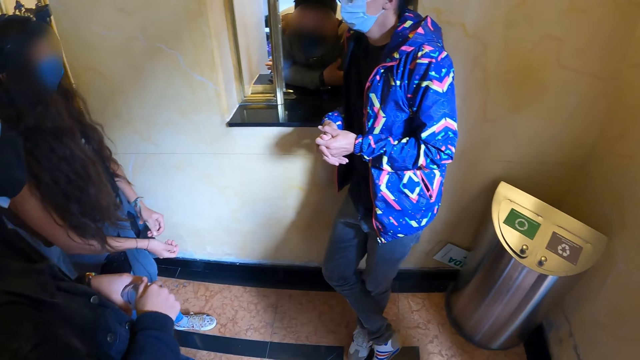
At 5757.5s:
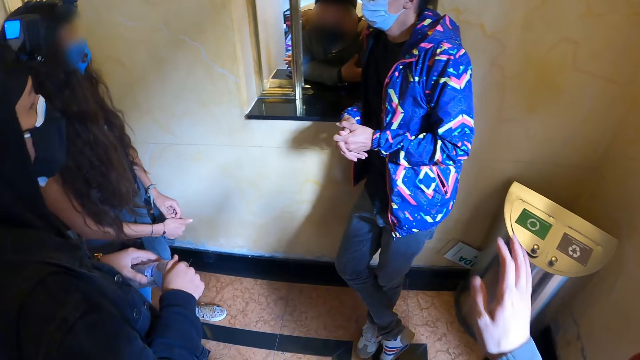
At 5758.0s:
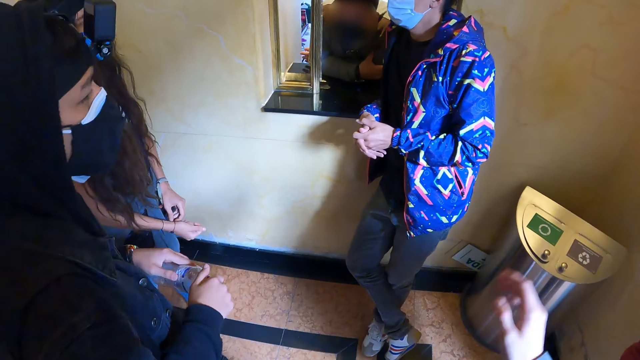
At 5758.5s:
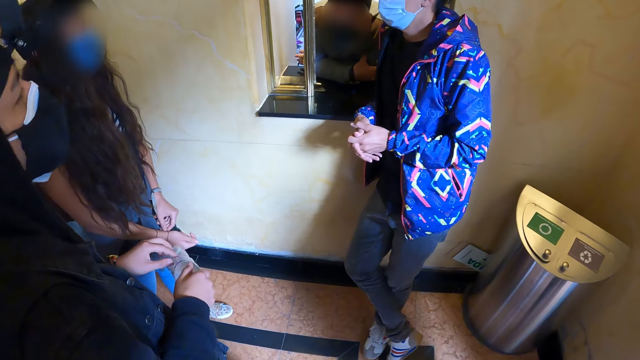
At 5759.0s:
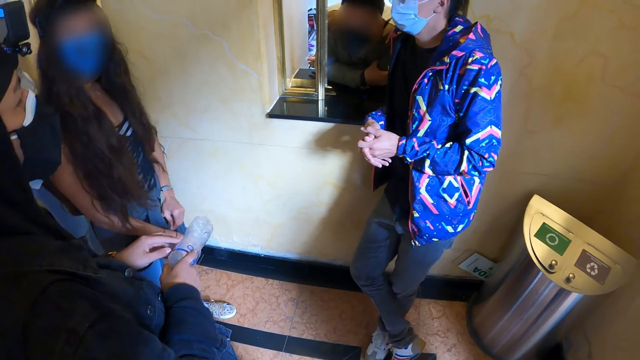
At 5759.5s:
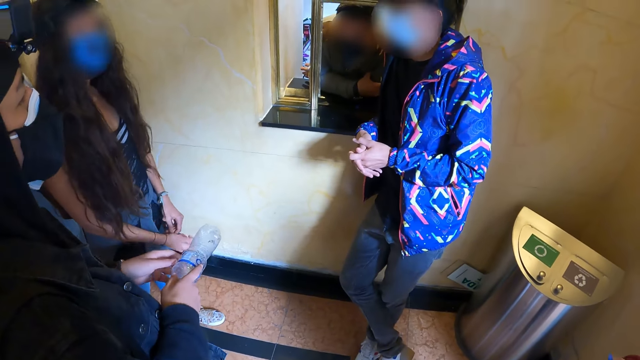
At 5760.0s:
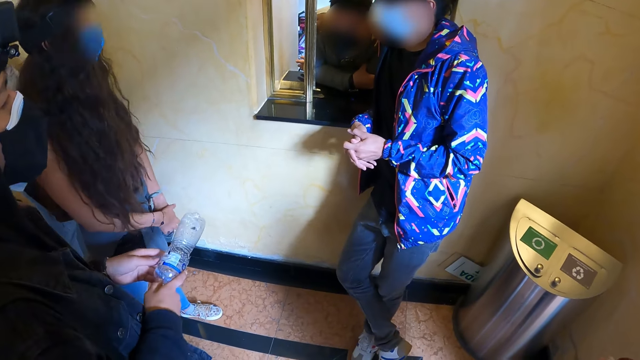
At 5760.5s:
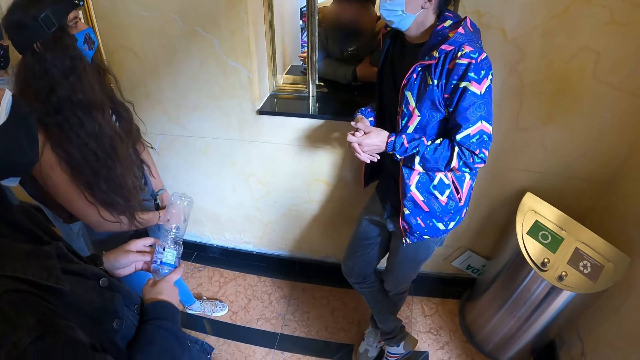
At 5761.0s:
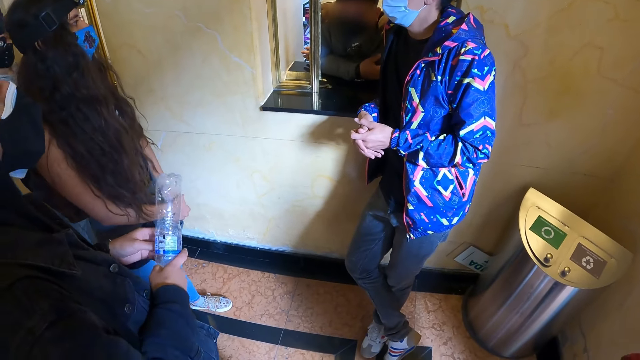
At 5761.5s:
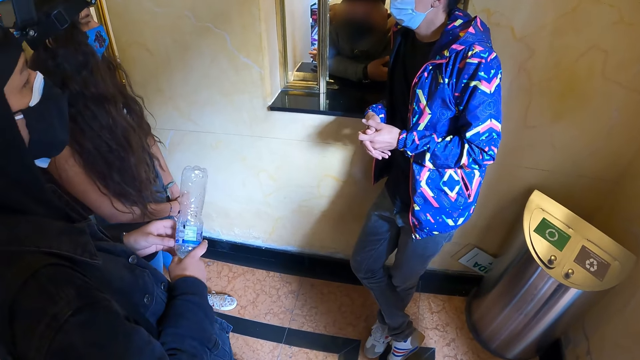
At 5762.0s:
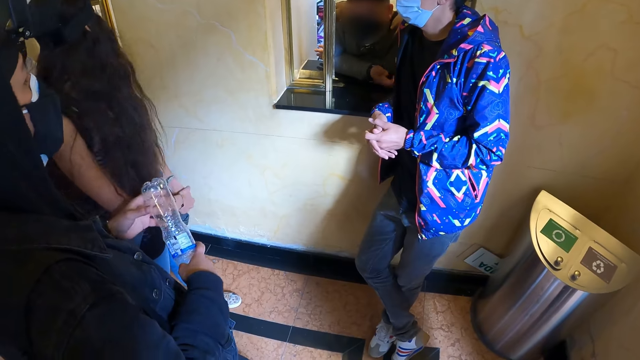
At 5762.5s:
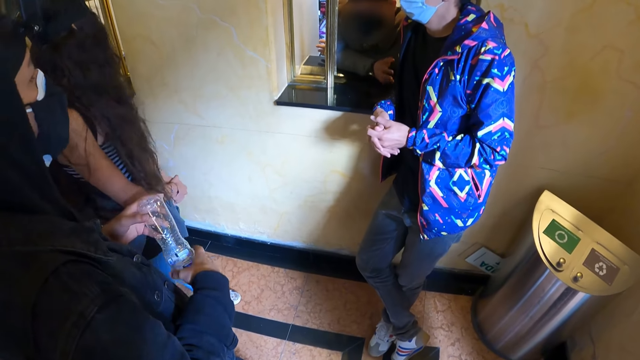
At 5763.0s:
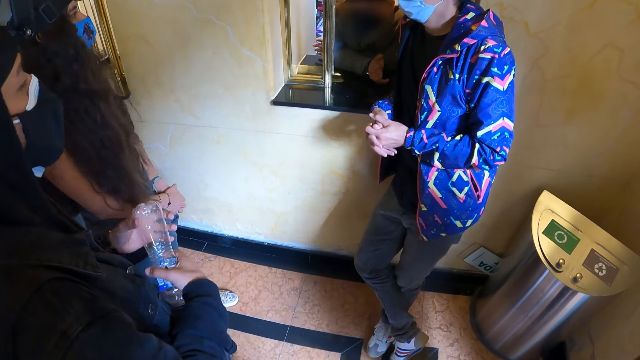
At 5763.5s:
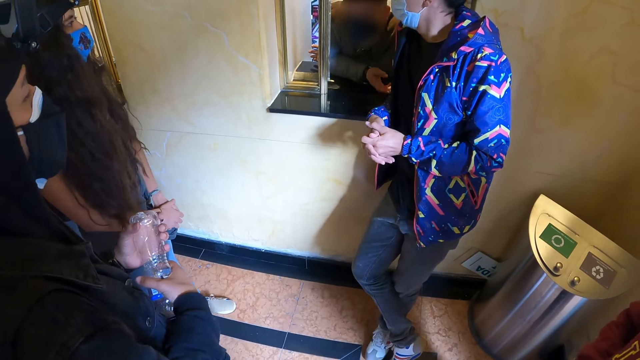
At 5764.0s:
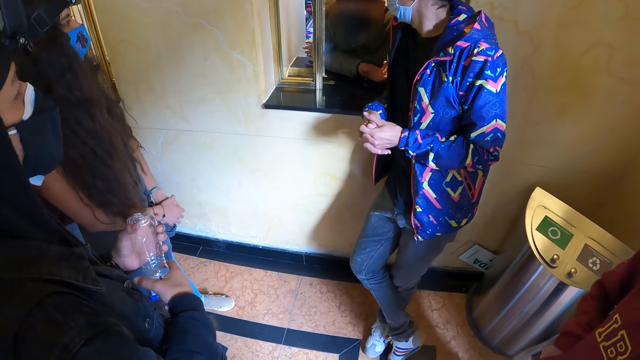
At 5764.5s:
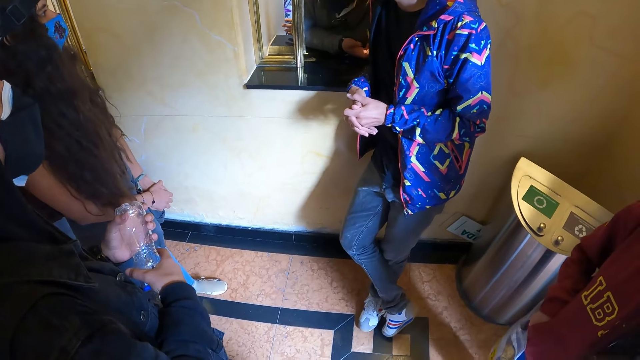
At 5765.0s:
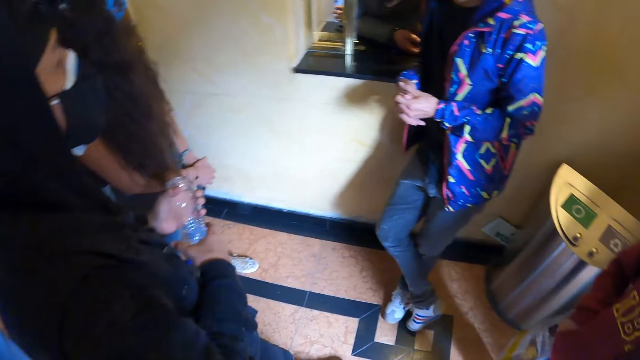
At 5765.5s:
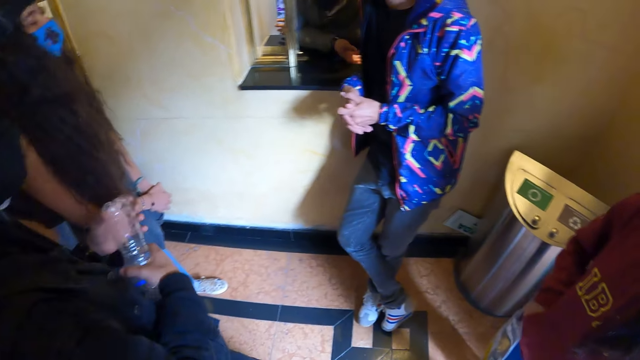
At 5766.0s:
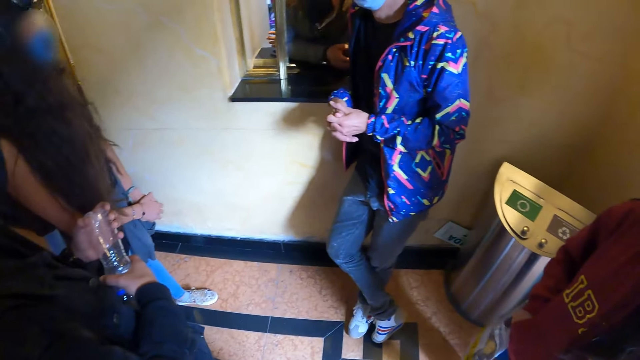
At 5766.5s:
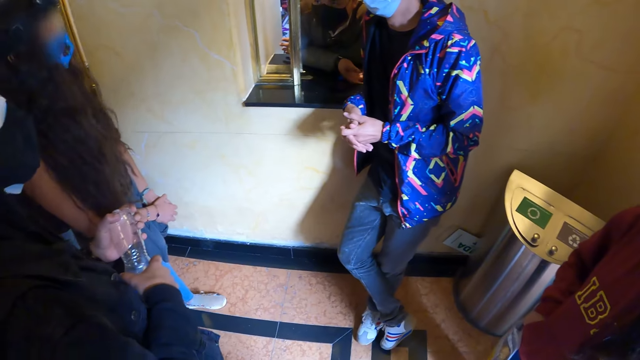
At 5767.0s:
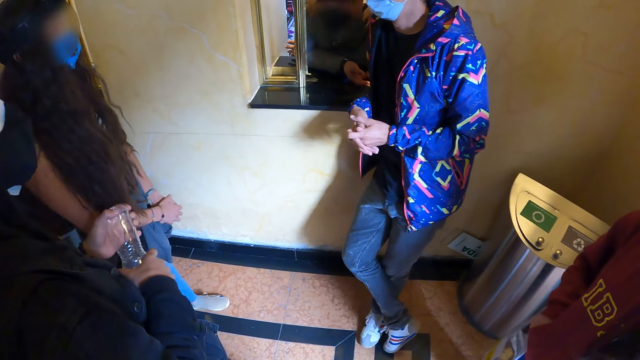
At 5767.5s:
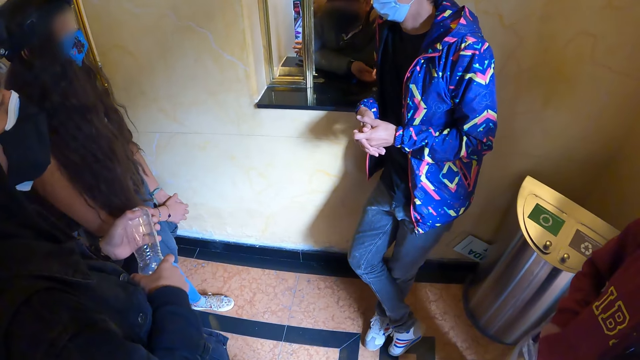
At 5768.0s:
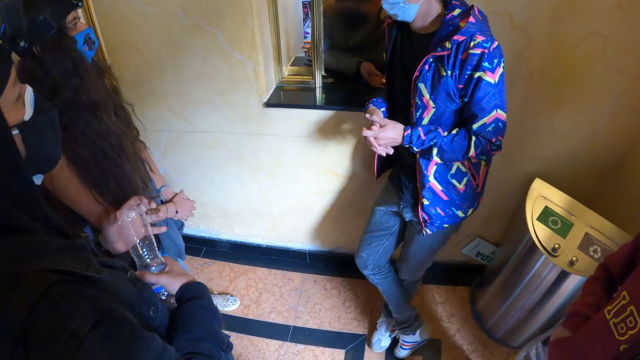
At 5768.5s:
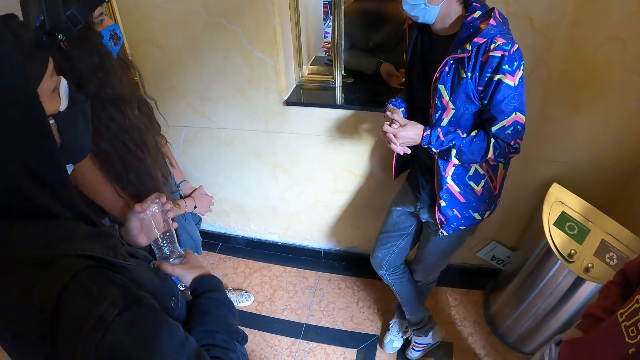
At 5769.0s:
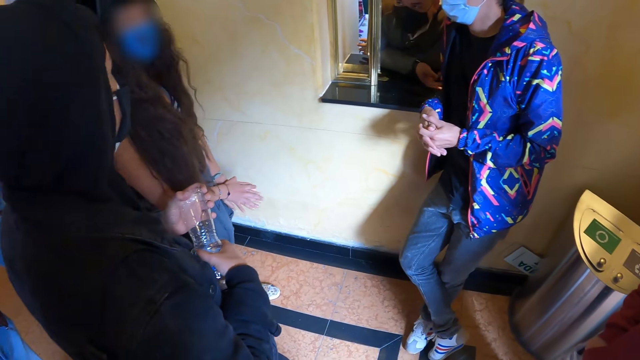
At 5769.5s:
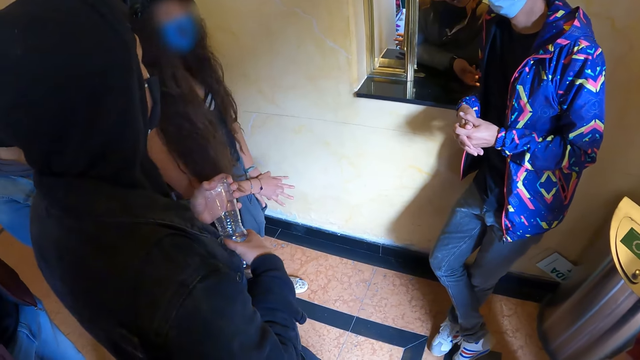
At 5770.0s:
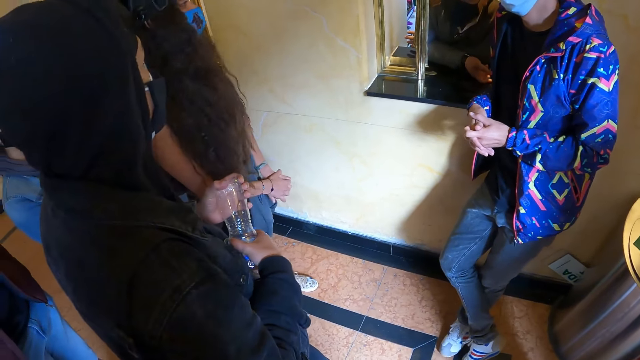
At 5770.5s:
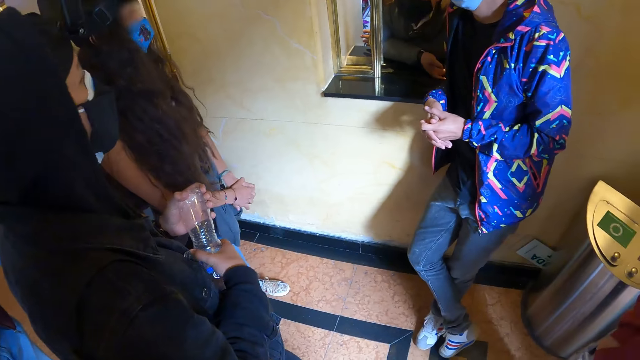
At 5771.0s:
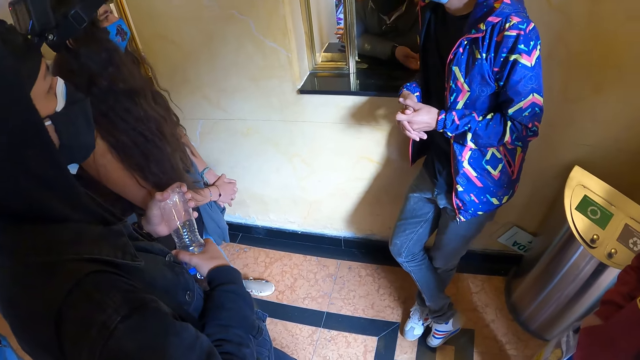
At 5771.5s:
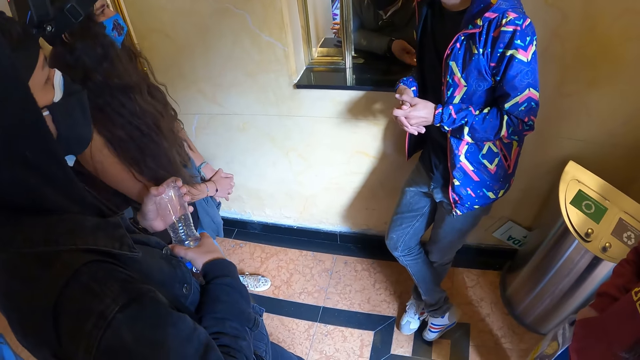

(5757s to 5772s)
The camera wearer waves his right hand. A person interacts with other people. The person taps on the counter with fingers. The camera wearer looks around.

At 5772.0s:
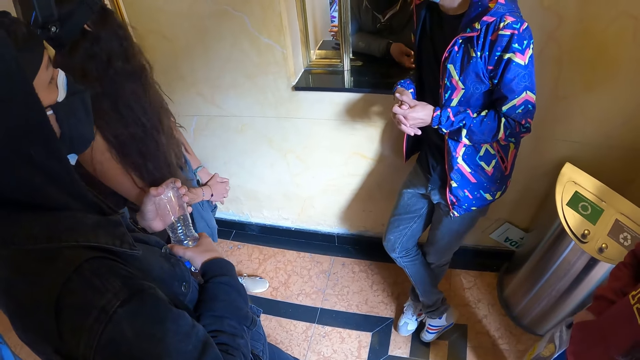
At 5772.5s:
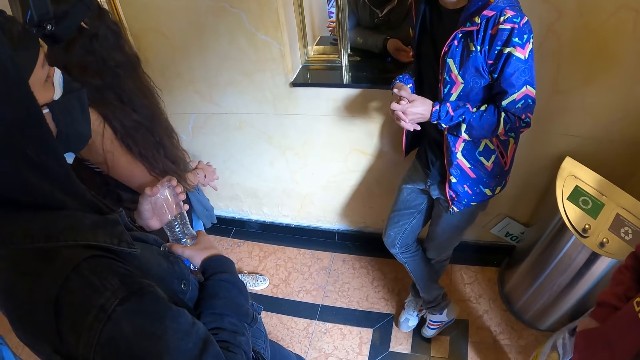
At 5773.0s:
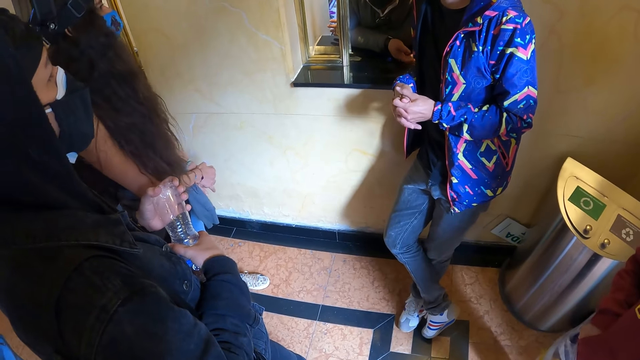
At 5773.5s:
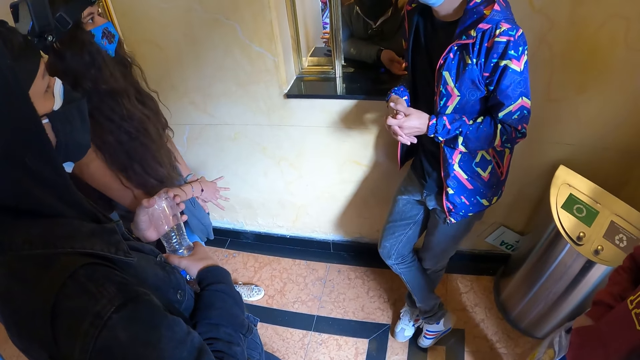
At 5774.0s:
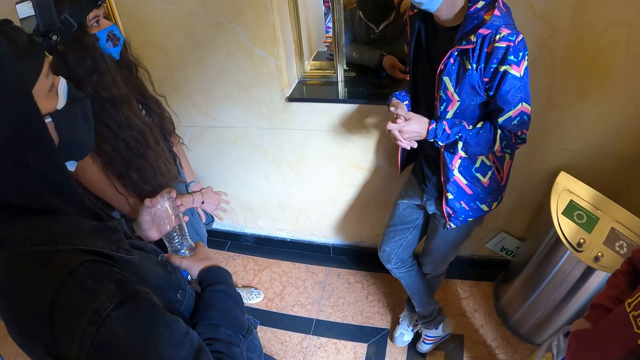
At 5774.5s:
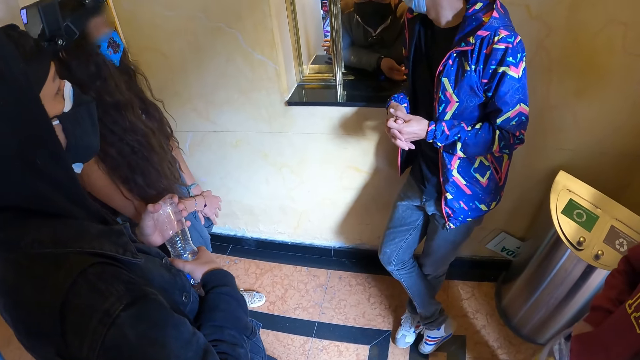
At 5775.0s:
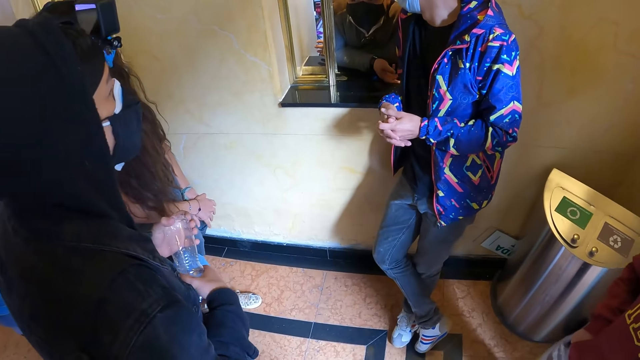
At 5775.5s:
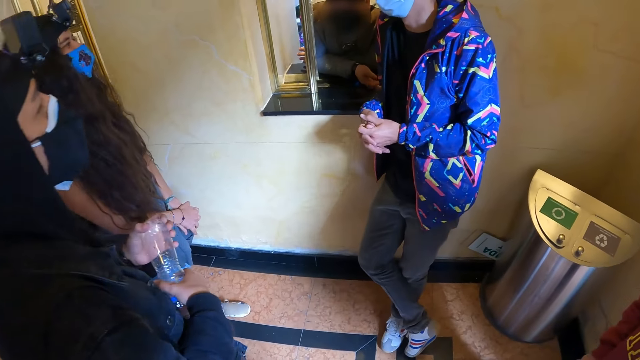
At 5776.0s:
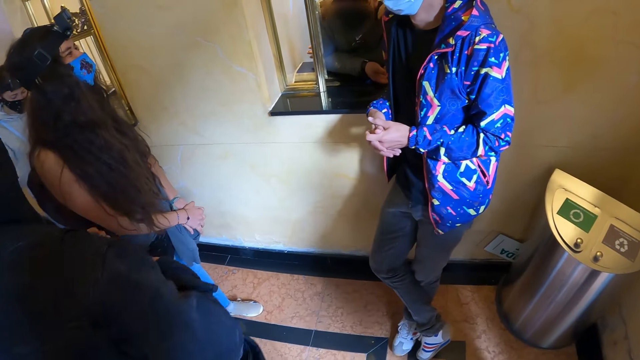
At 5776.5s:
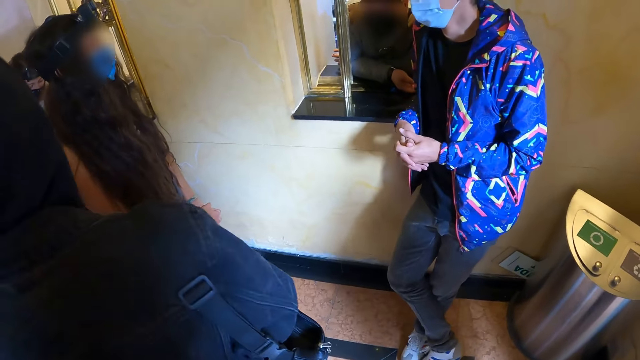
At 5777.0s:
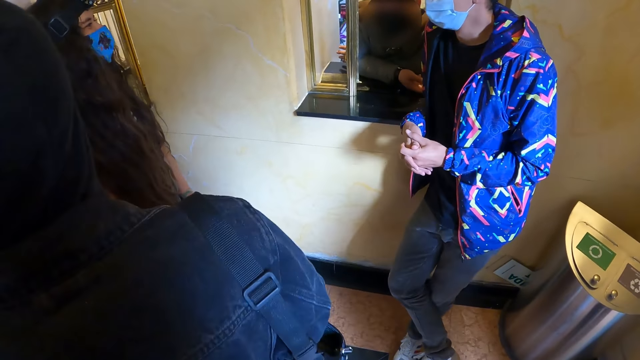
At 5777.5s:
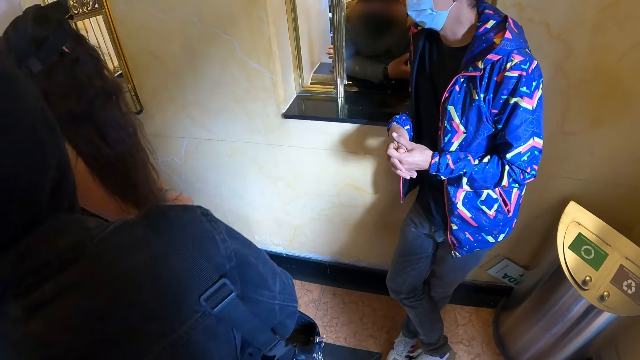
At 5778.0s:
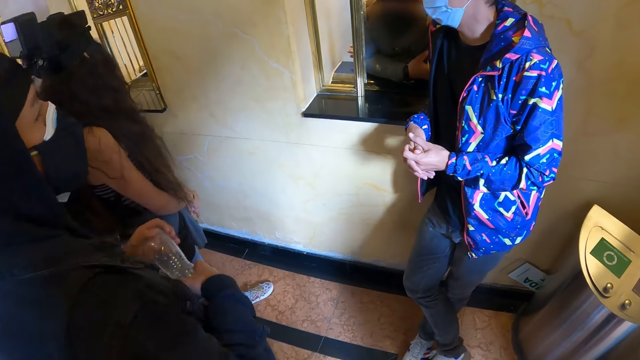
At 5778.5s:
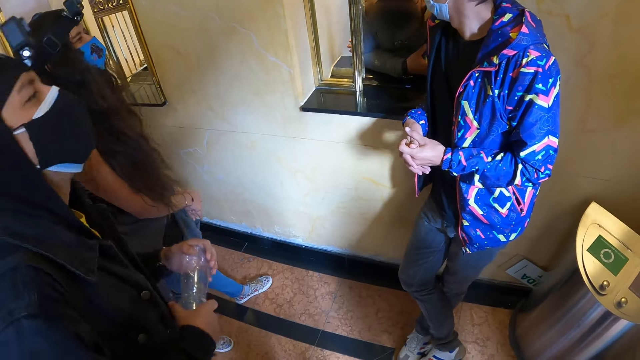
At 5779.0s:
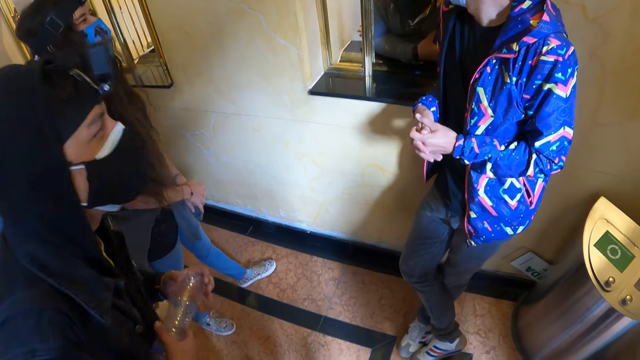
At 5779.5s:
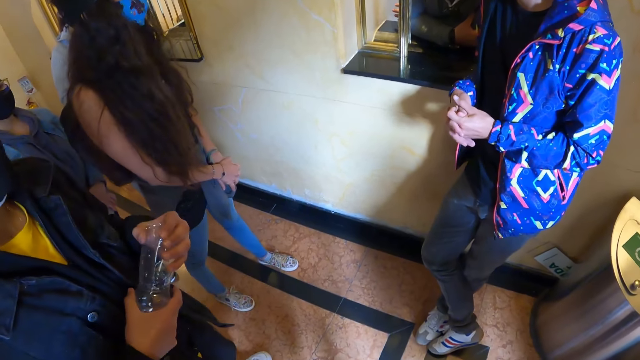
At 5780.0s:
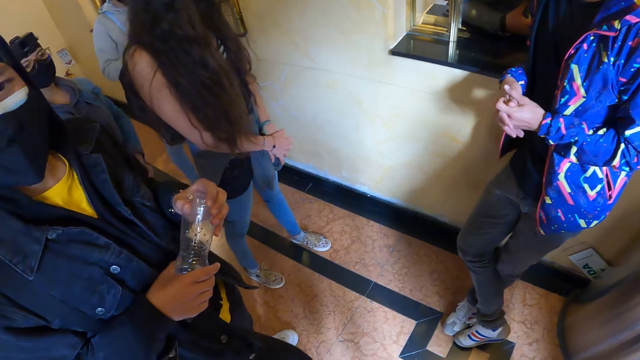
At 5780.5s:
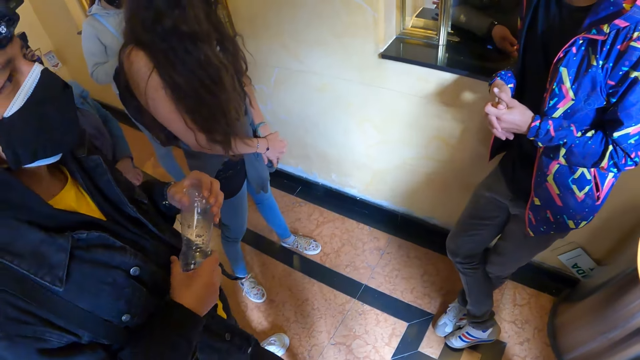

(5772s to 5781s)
A man looks around, turns around, and laughs with others.
